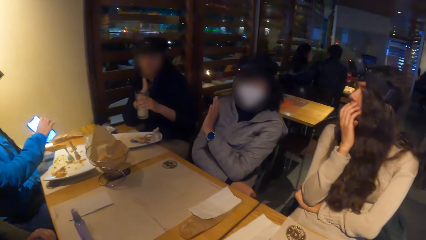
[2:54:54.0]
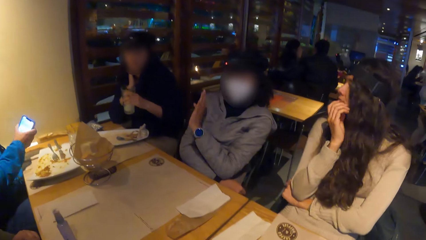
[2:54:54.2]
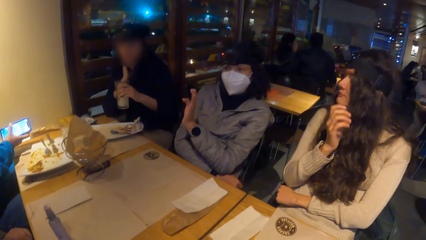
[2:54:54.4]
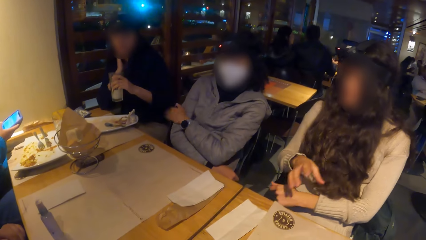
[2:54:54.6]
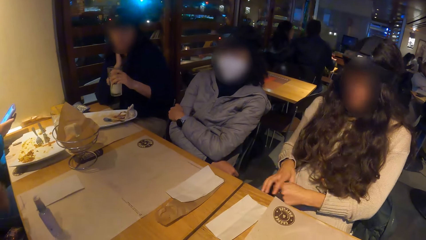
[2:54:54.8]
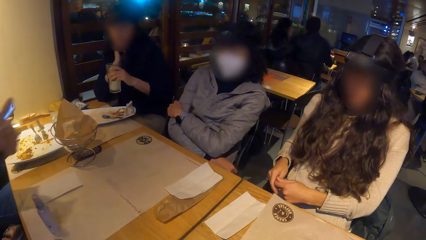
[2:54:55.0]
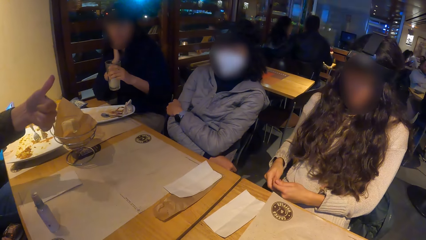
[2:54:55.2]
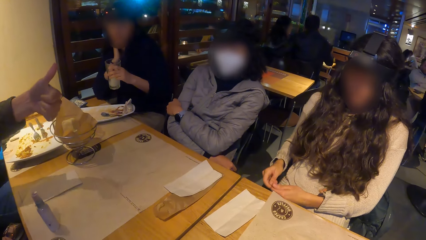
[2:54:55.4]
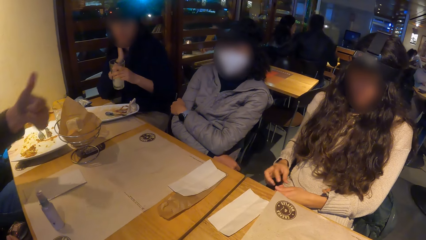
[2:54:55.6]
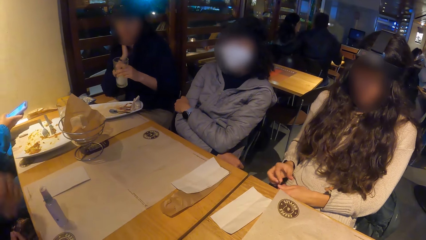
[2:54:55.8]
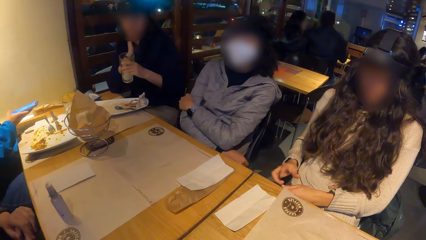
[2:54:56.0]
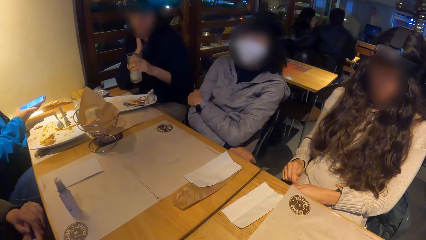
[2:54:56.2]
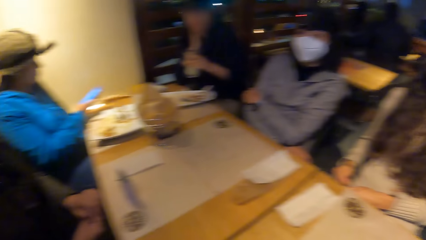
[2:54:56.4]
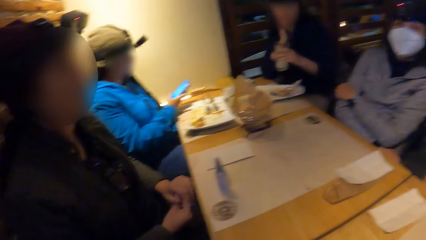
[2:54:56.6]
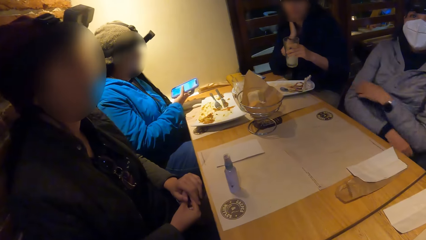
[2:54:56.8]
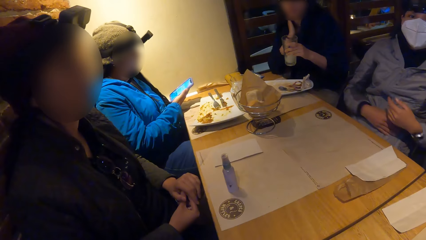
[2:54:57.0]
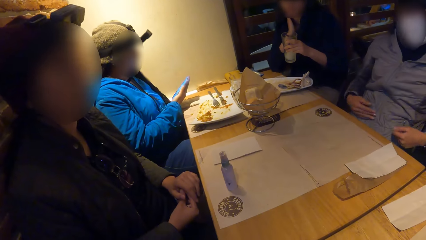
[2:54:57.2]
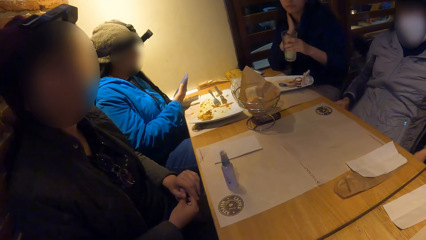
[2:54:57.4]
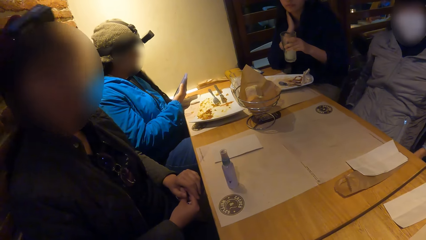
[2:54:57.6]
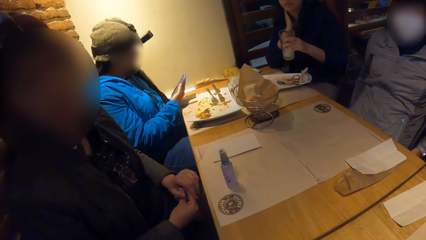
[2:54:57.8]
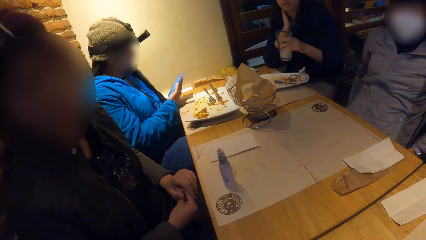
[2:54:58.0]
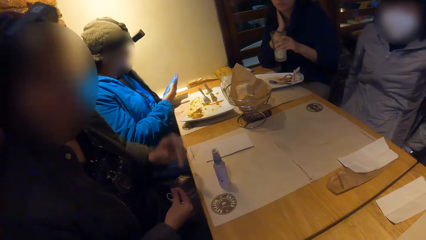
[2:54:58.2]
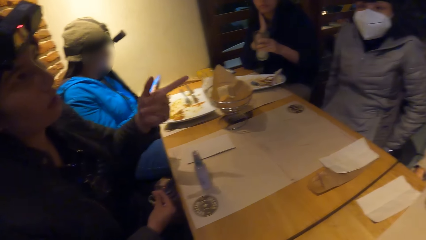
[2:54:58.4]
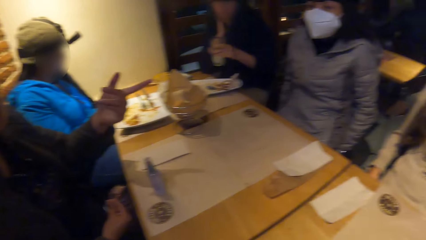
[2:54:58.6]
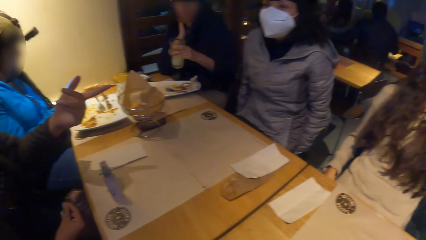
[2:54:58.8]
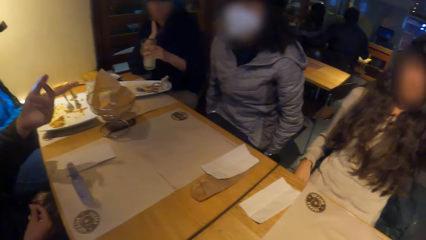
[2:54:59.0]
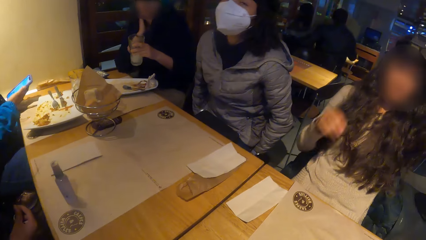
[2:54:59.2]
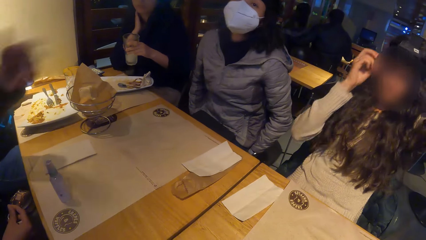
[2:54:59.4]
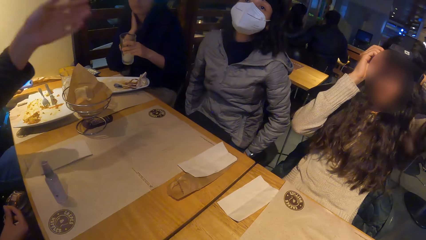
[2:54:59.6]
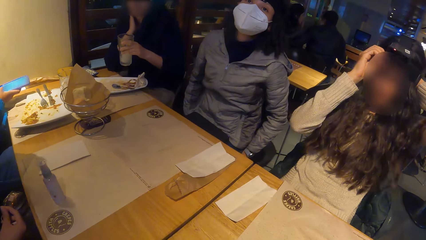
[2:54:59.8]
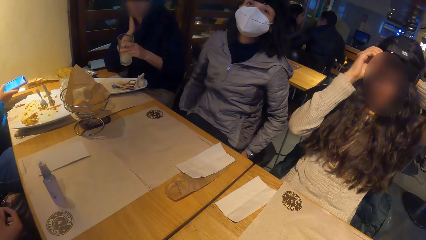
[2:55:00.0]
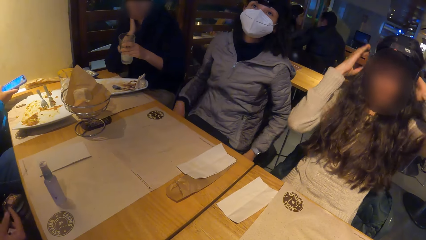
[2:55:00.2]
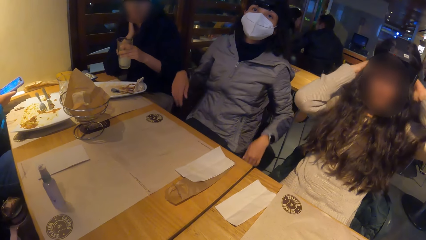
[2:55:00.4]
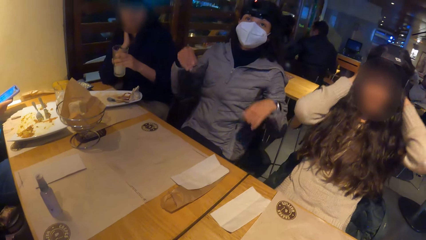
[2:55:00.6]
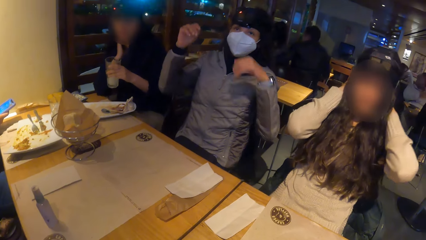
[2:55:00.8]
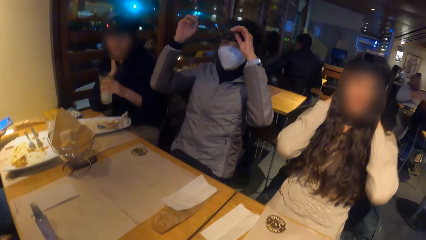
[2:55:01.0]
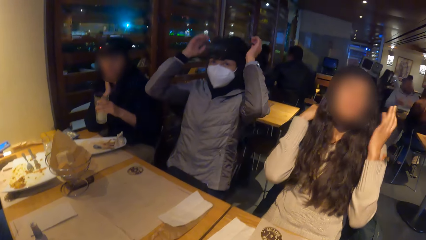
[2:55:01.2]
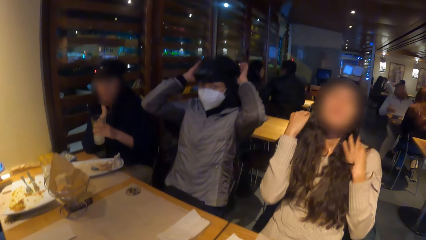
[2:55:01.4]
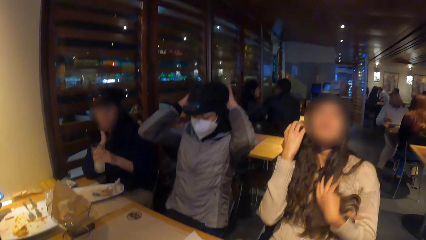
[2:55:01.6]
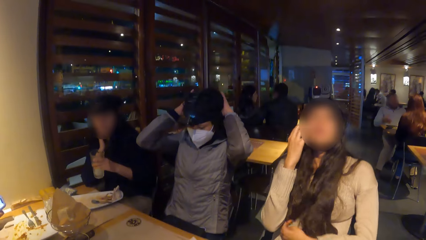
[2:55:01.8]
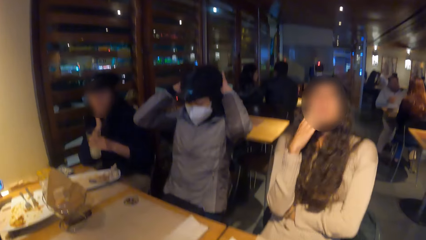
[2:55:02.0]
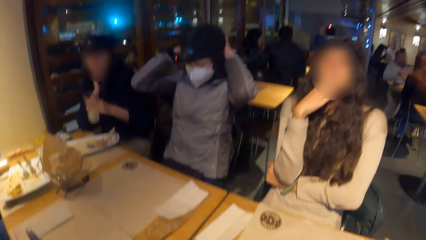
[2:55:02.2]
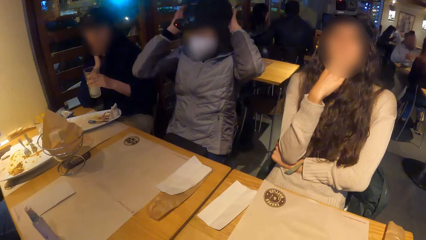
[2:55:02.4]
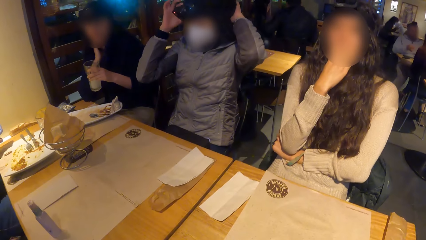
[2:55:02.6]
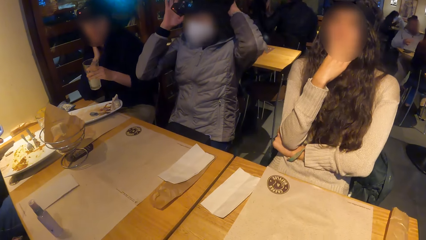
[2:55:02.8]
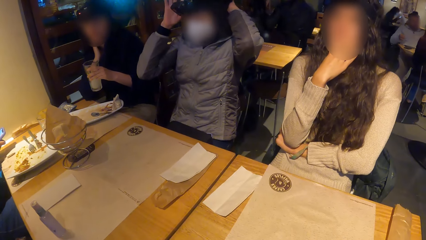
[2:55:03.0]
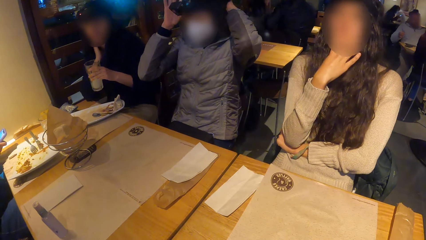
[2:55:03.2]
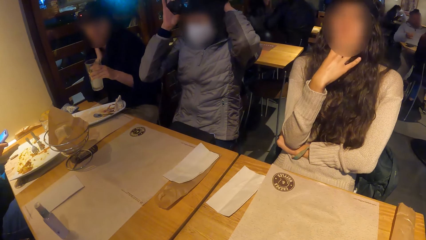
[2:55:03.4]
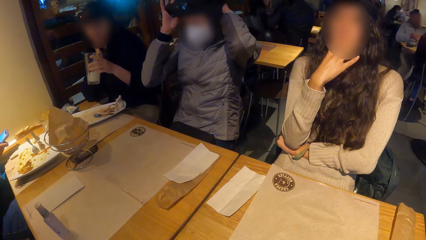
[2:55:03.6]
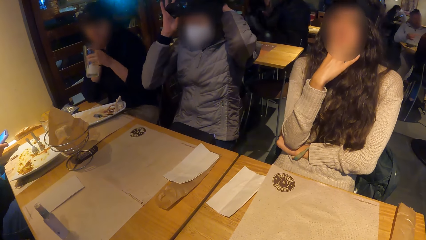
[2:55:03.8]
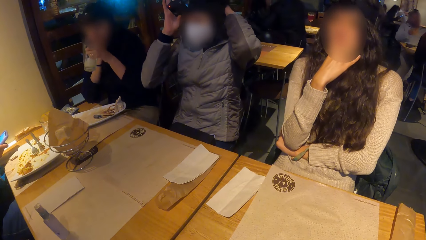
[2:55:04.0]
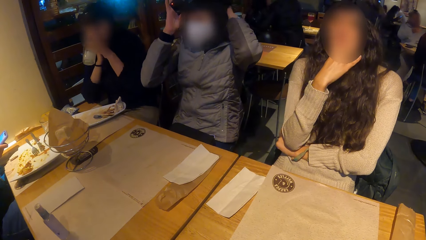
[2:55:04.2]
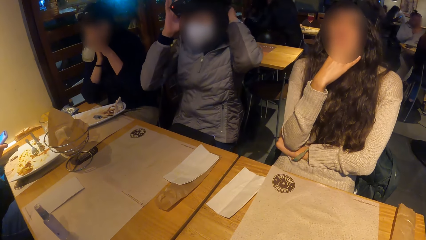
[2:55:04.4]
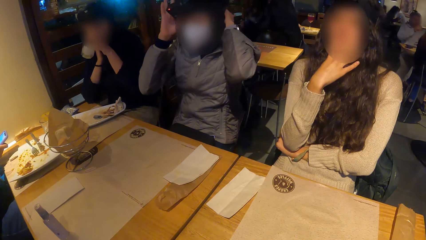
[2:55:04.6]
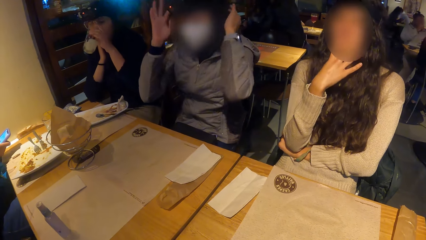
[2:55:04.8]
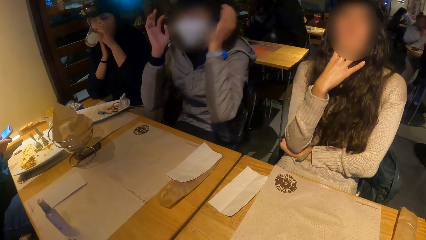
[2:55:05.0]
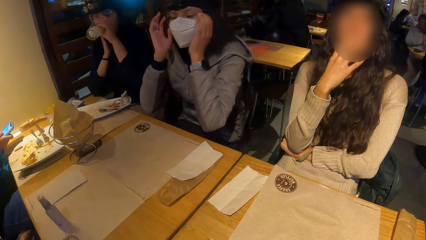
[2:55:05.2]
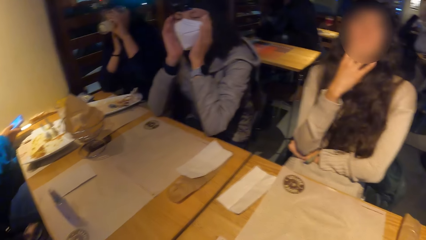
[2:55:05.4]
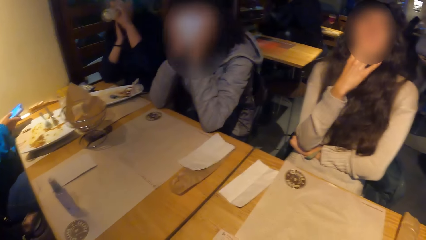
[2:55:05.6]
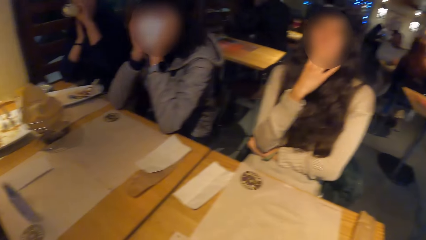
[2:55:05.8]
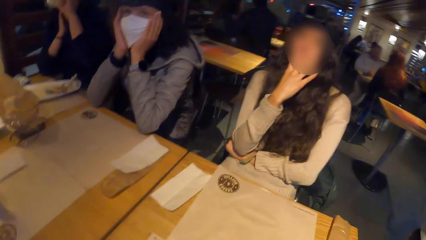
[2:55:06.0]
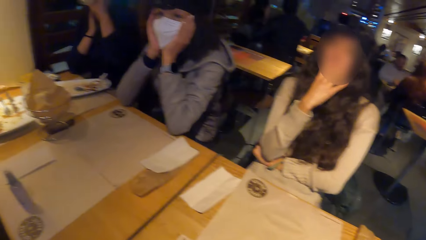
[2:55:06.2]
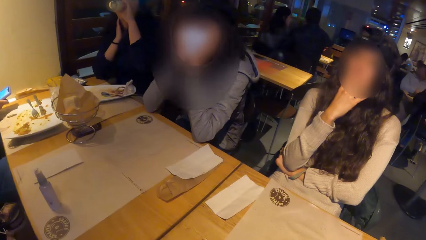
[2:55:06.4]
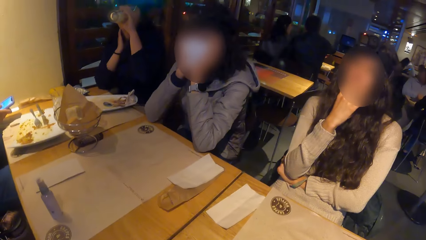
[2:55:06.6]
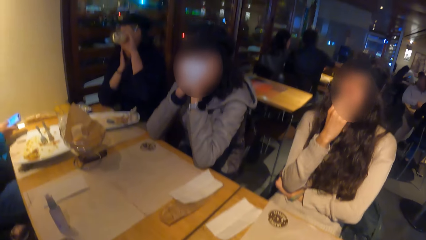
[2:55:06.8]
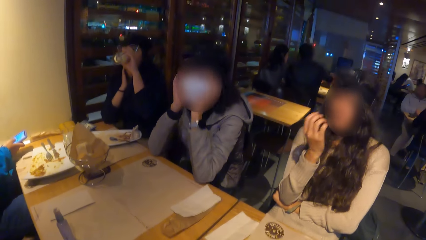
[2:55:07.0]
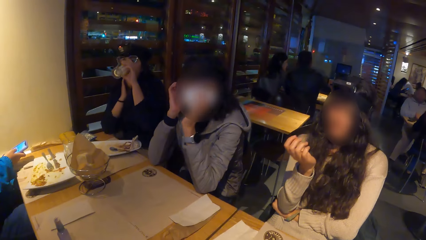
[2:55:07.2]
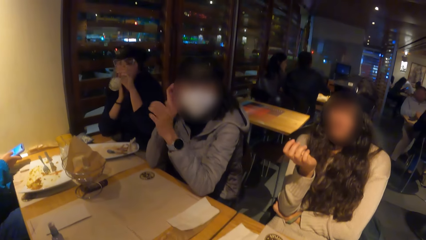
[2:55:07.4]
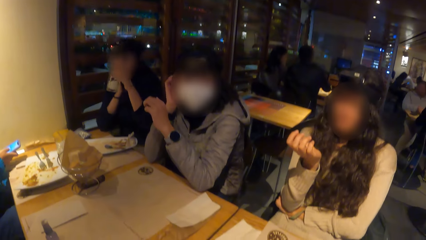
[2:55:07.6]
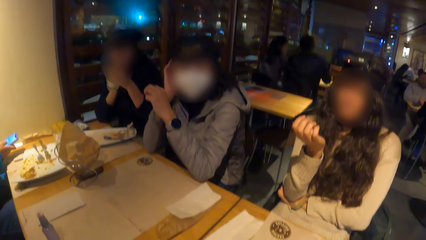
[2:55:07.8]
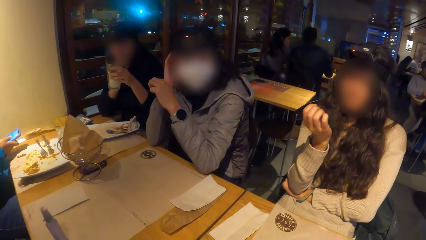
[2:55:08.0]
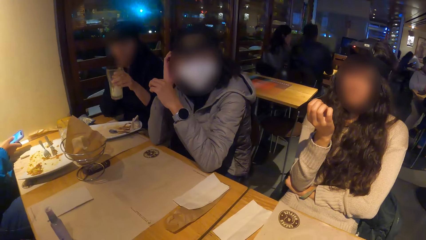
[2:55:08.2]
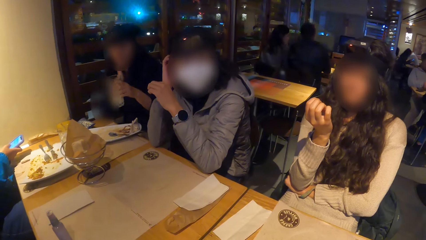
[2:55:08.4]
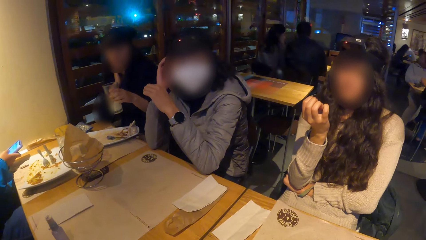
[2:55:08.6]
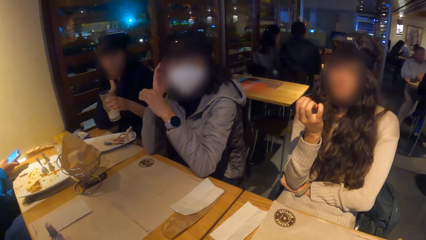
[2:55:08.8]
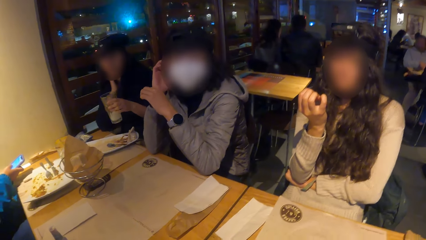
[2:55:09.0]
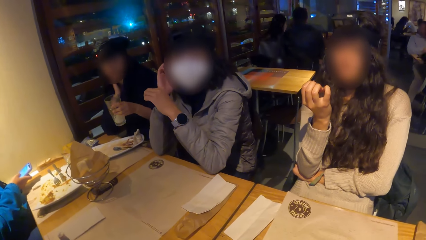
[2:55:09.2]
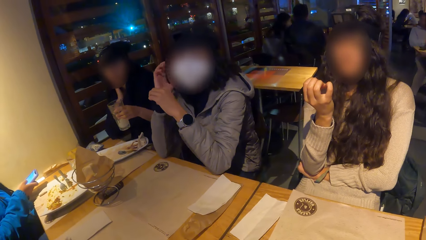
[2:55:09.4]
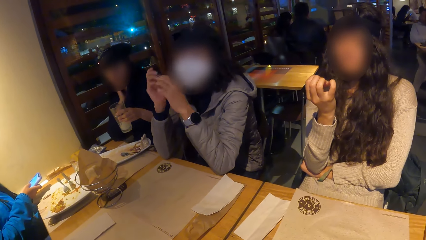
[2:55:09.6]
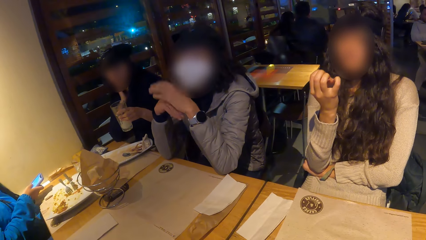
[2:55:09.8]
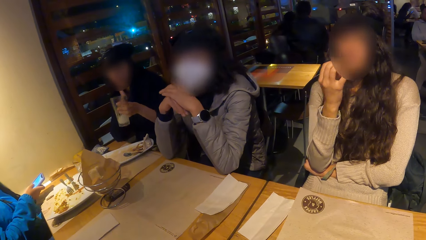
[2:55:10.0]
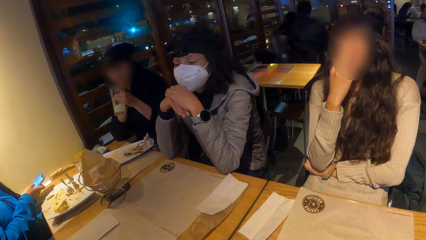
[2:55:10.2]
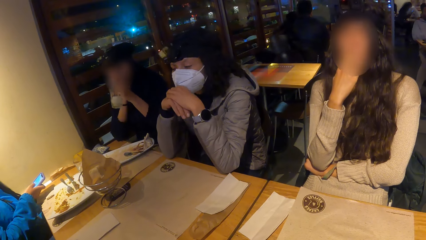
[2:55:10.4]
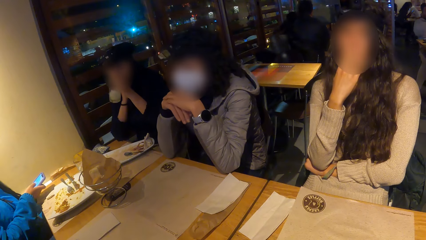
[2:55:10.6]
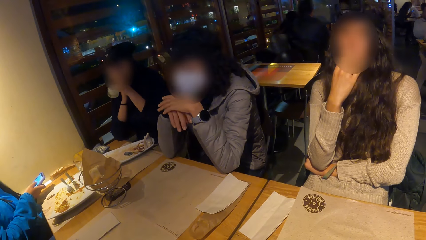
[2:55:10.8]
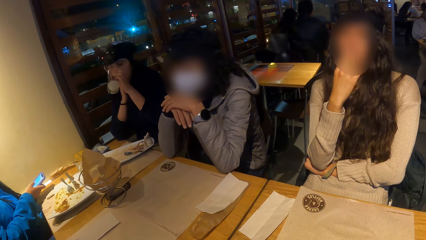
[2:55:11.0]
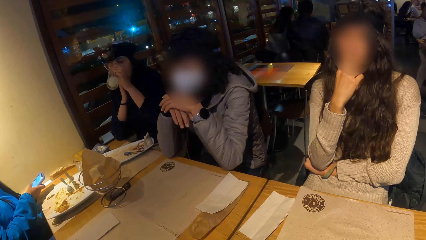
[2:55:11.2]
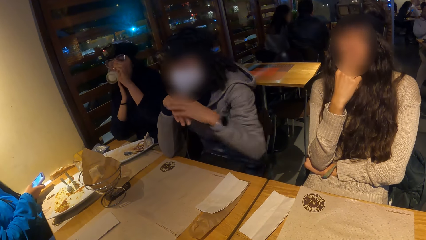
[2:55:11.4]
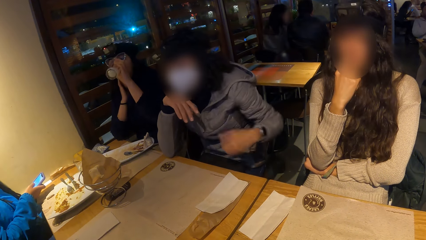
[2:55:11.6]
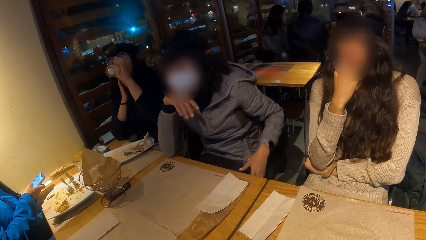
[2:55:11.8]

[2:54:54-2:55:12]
A woman picks up the phone on the table with her right hand. She operates the phone in her right hand. Another woman drinks from the glass of lemonade in her left hand. The other woman shakes the glass of lemonade with her left hand. She drinks from the glass of lemonade in her left hand.
